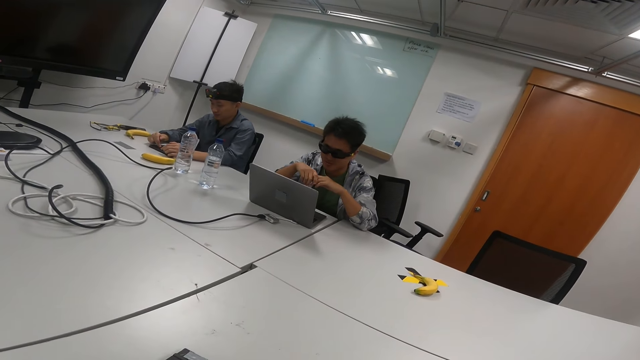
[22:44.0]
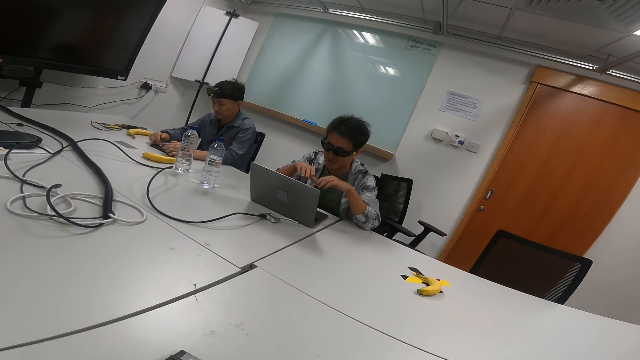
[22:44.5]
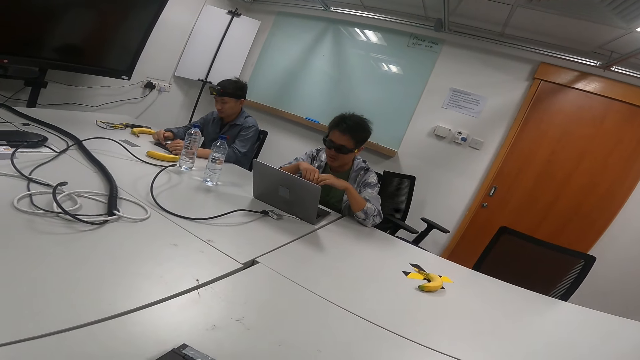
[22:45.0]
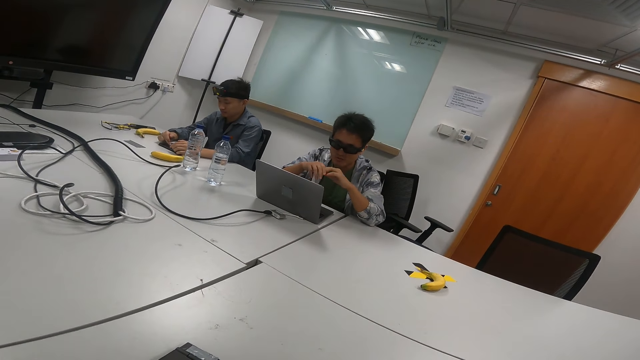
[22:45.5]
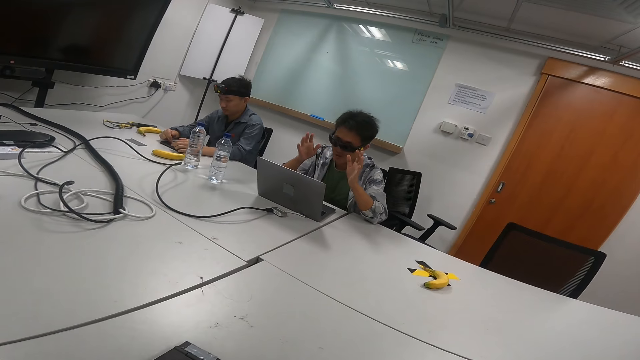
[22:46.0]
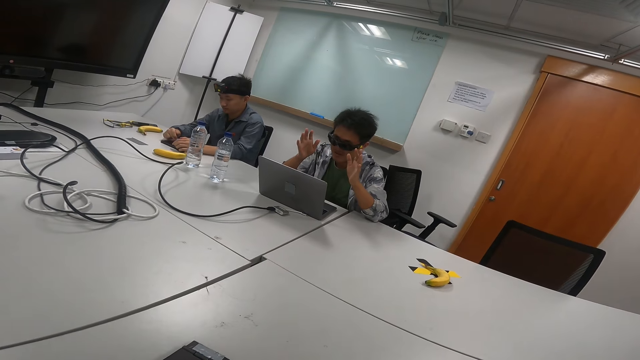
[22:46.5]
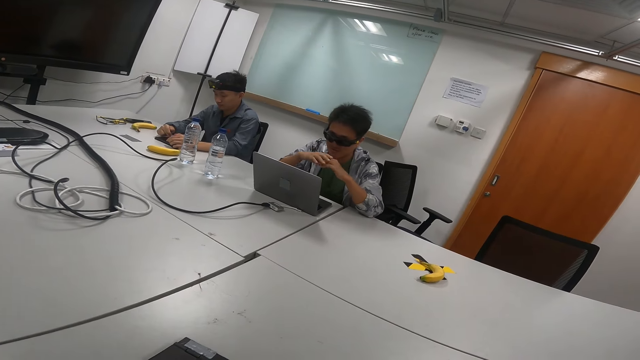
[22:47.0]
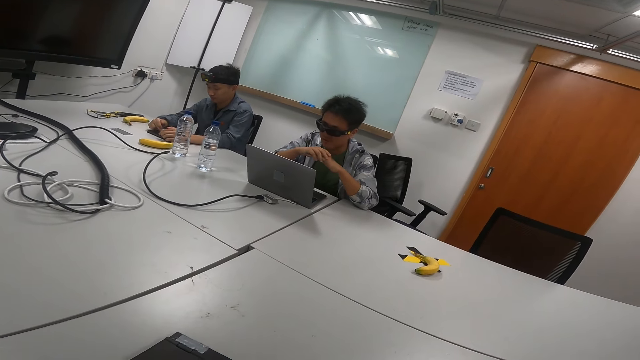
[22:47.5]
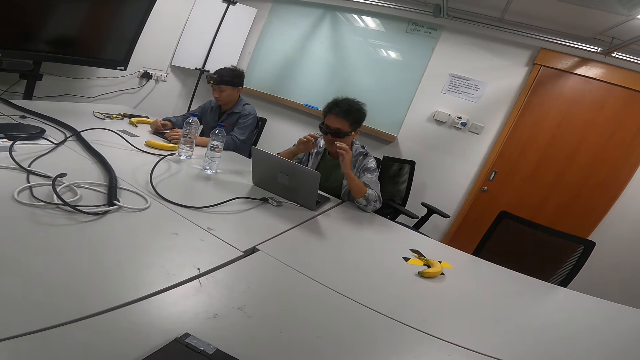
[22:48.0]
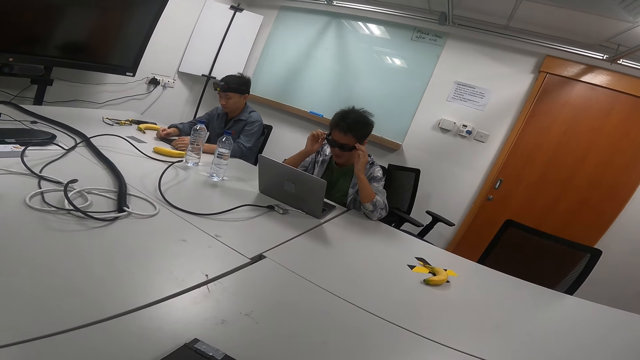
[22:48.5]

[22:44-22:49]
A person moves his hands.

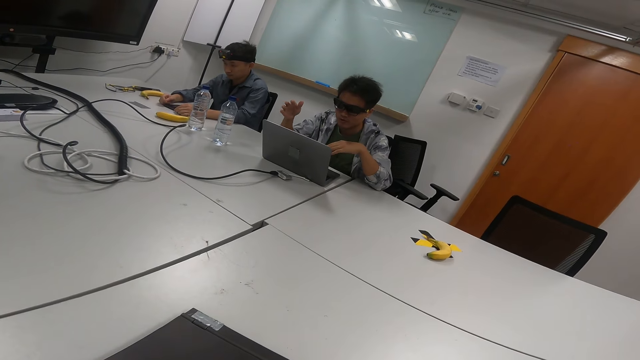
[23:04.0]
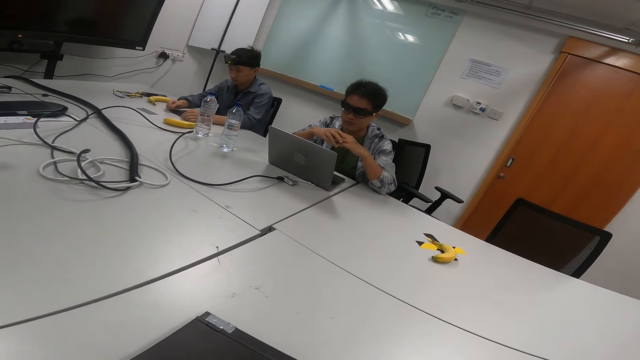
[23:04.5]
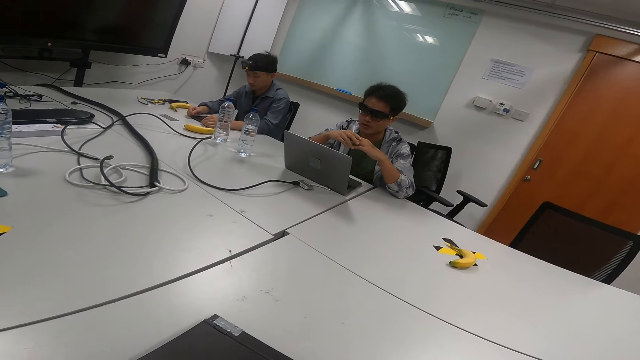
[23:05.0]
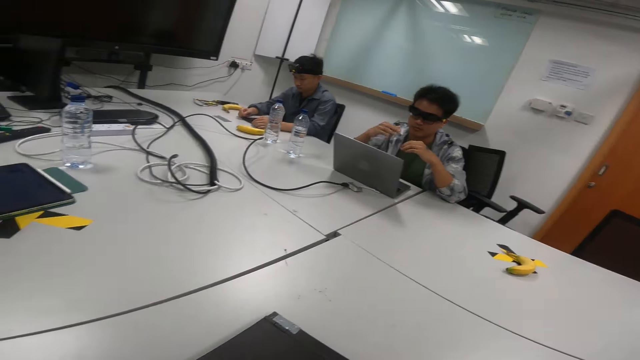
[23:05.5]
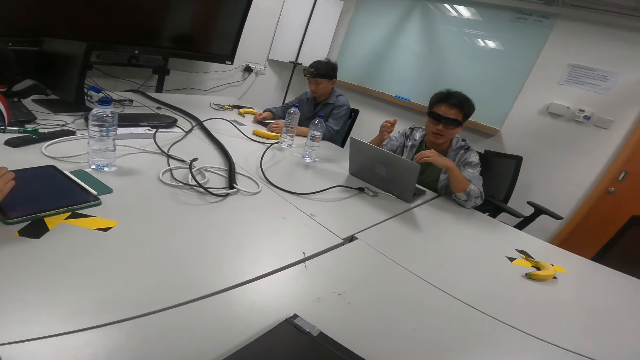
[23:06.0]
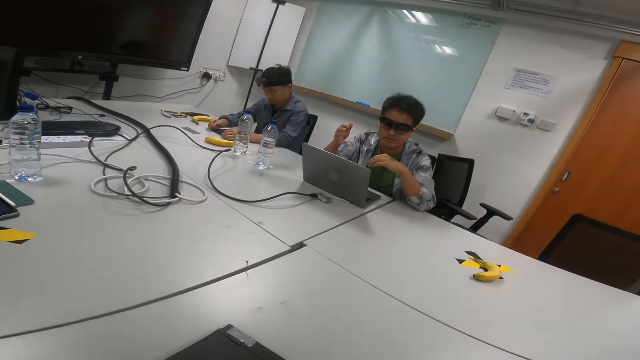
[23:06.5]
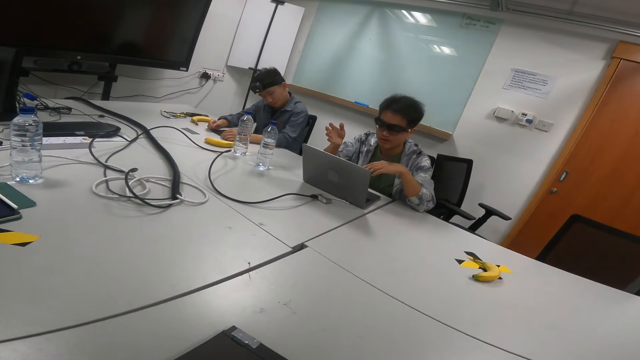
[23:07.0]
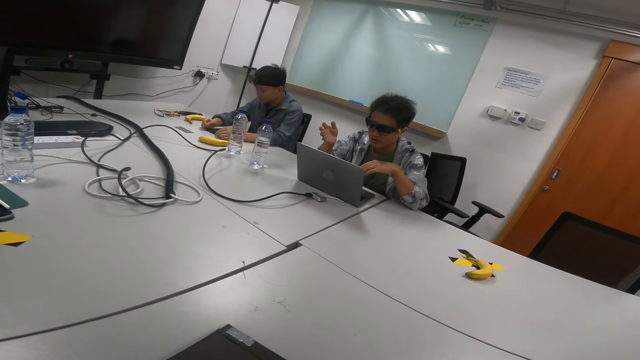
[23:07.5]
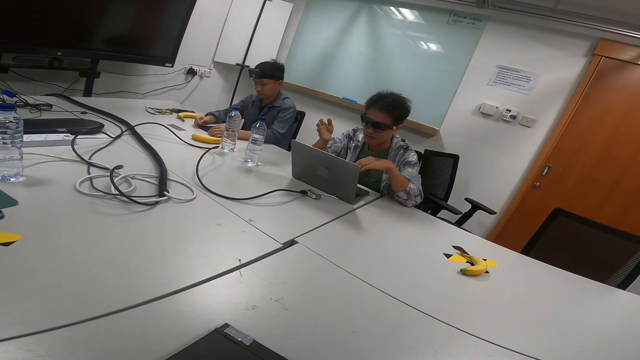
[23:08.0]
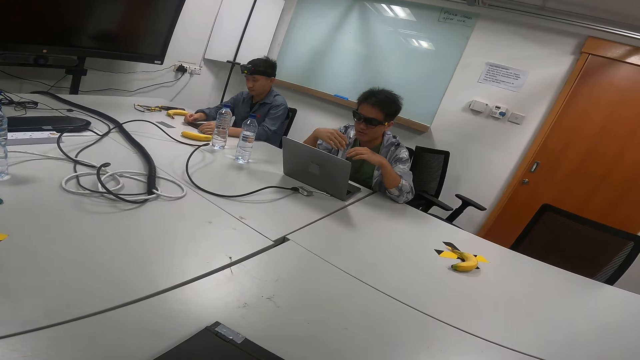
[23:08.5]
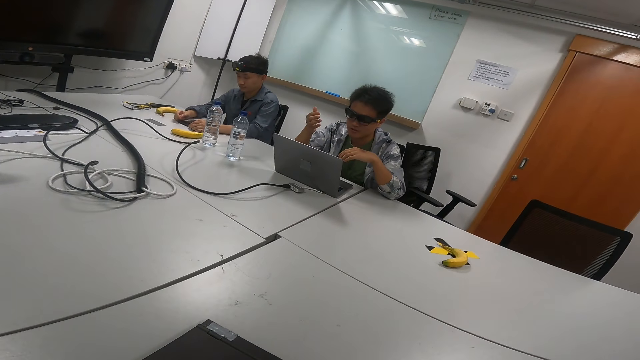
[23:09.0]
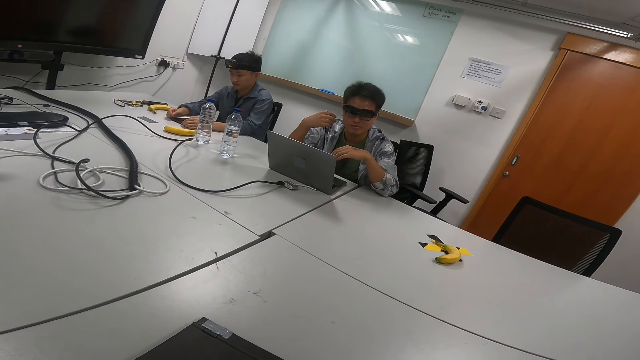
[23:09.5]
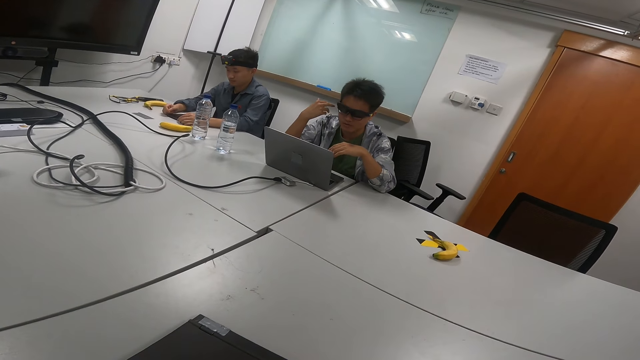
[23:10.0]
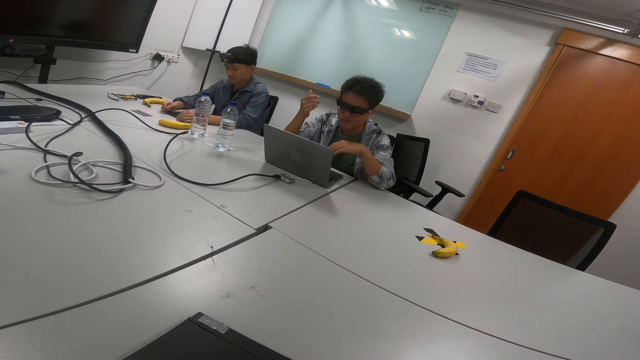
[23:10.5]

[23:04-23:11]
A person holds the tablet on the table. Another person talks with gestures in the meeting room.

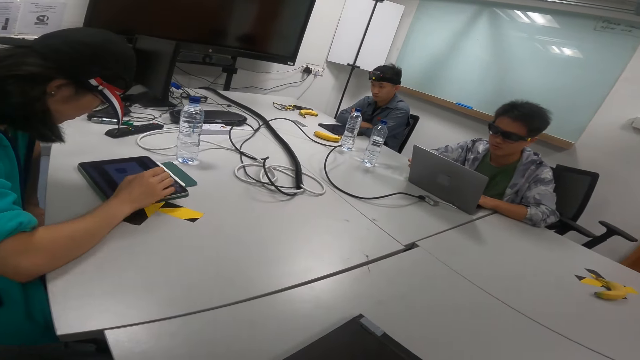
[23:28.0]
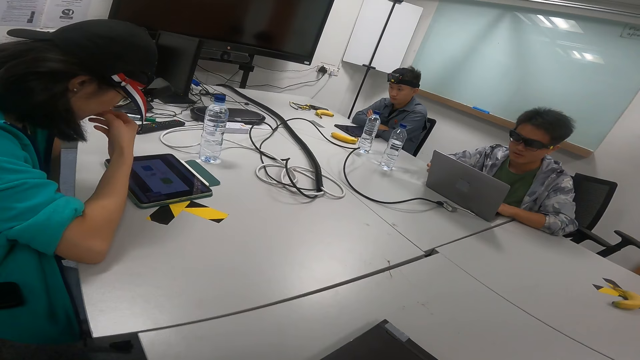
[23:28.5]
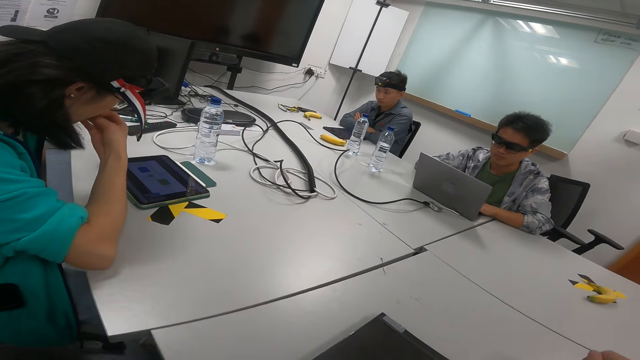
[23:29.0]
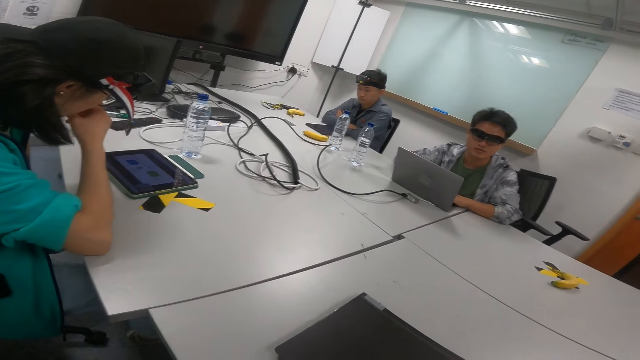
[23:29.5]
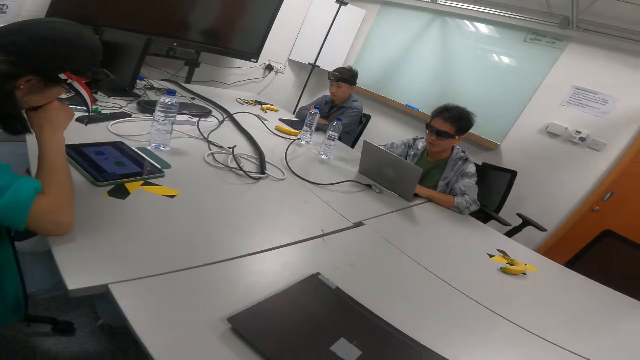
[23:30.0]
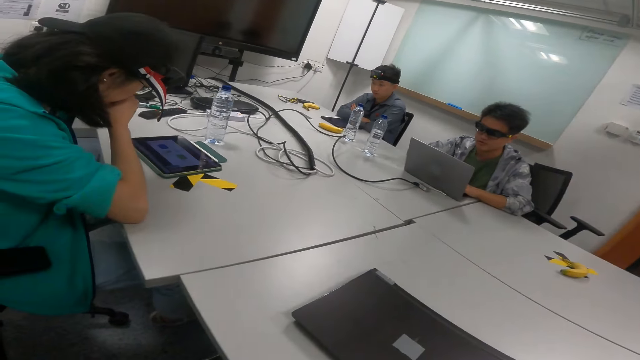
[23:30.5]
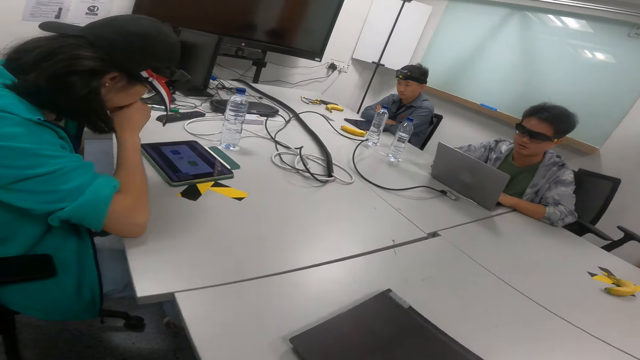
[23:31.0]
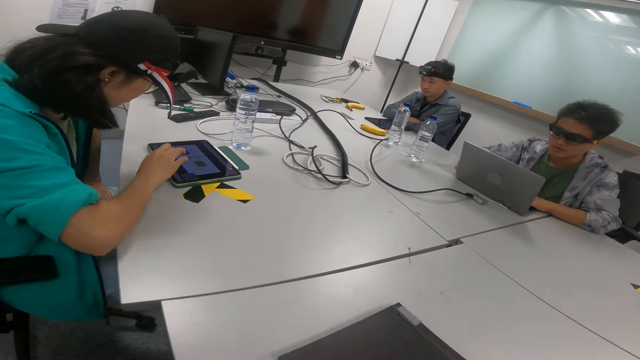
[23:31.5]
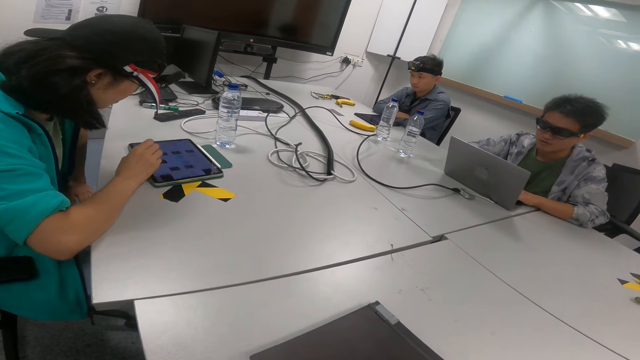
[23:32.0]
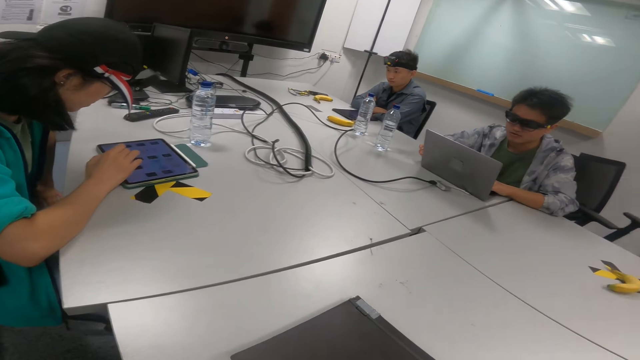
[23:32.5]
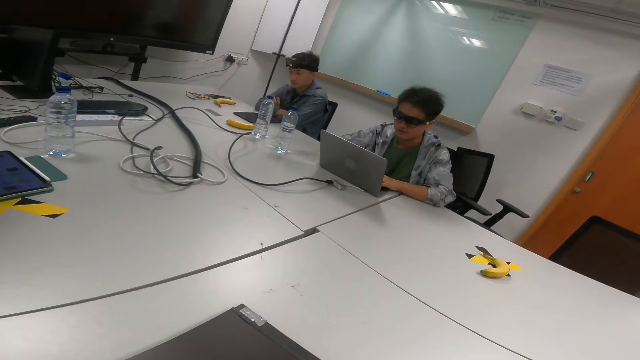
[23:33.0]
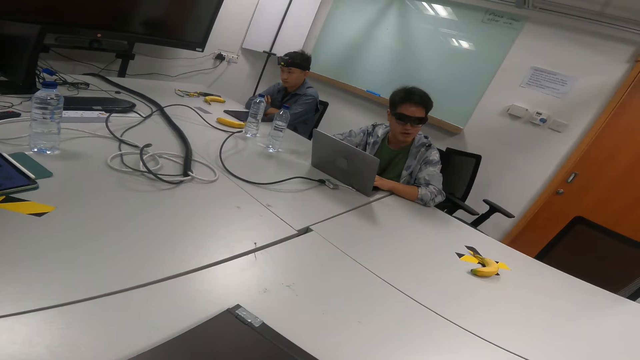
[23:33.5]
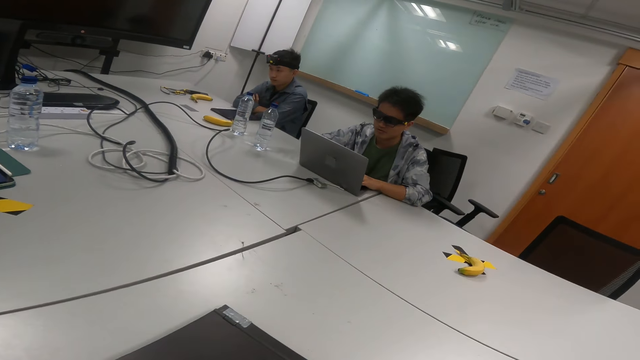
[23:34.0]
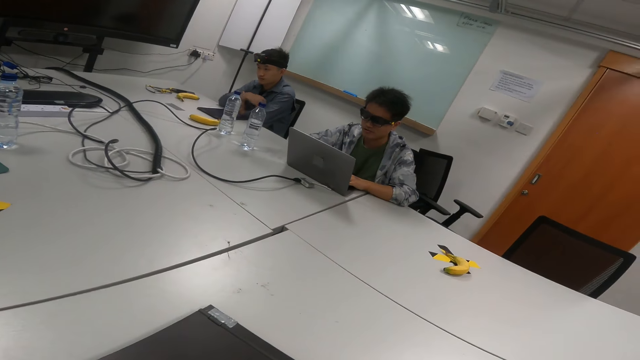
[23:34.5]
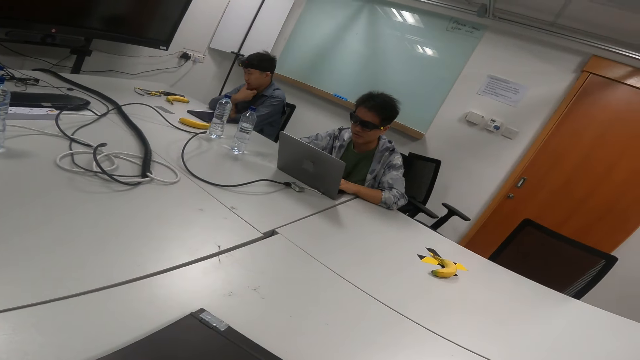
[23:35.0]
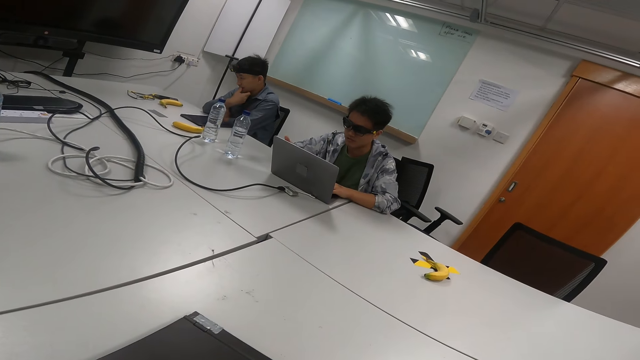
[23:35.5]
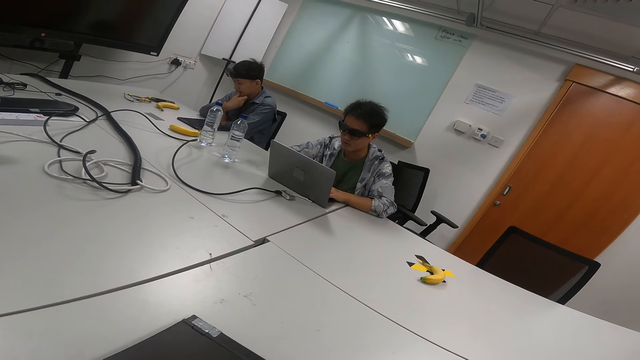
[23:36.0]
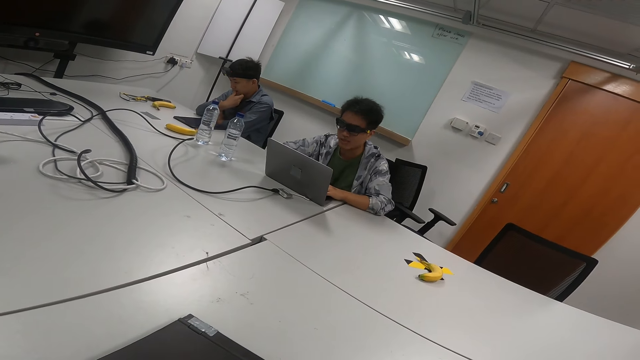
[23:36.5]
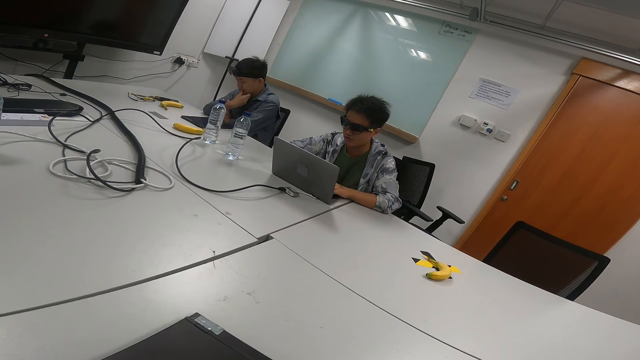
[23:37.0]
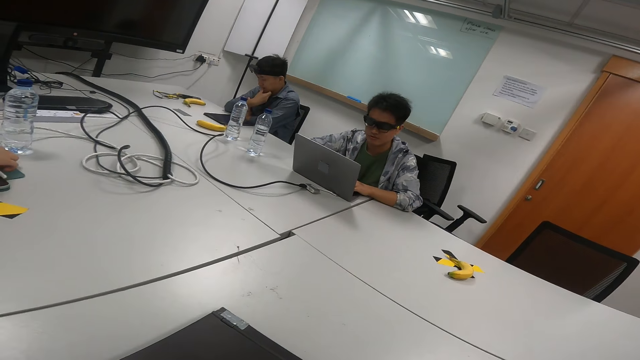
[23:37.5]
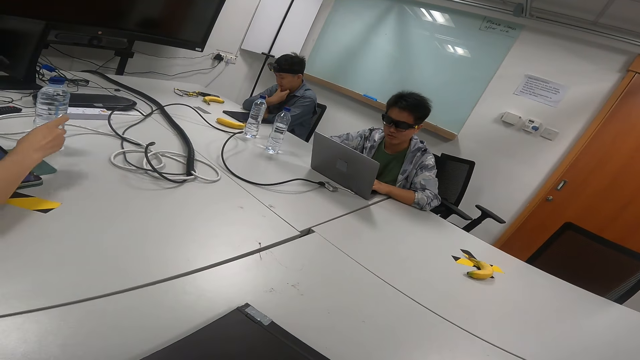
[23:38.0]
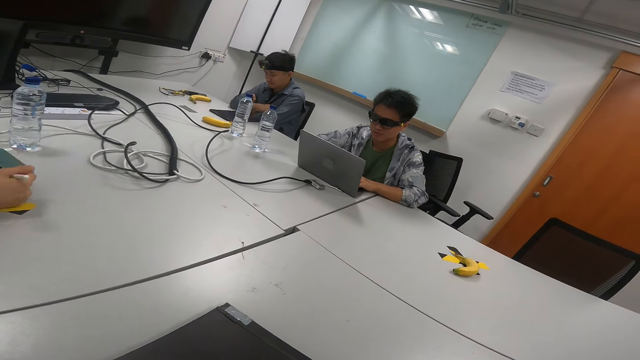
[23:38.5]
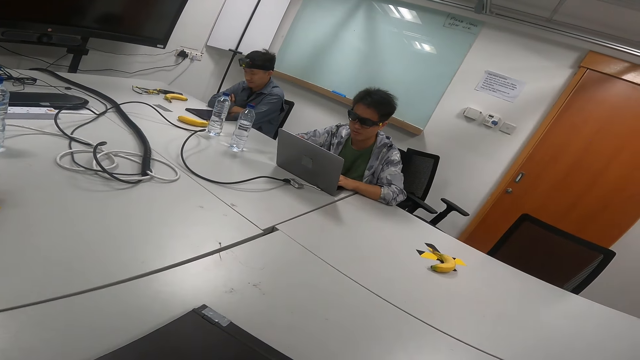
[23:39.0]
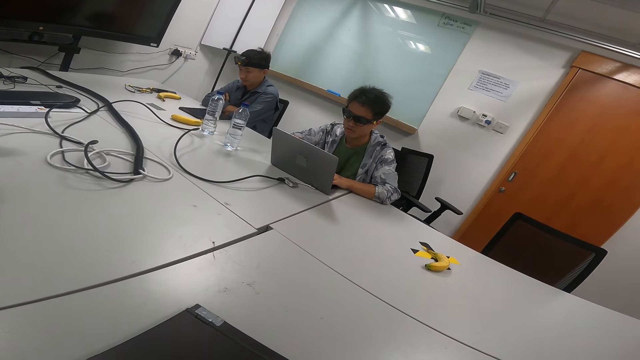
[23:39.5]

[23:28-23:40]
A person touches the nose. Another person talks with gestures in the meeting room. The first person operates the tablet on the table. The second person talks with gestures in the meeting room. A third person bites his thumb. The second person talks with gestures in the meeting room. The first person picks up the pen from the table. The second person talks with gestures in the meeting room.
